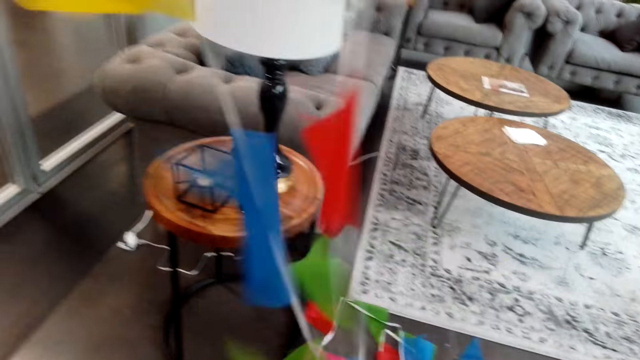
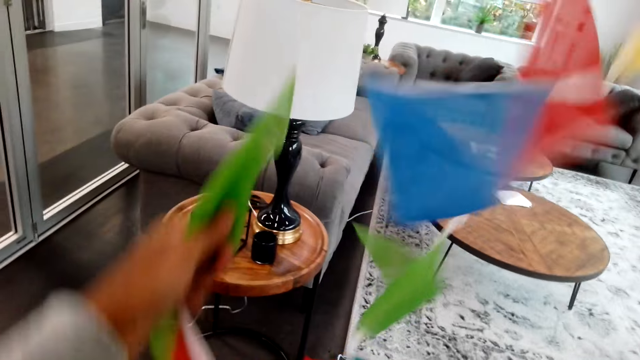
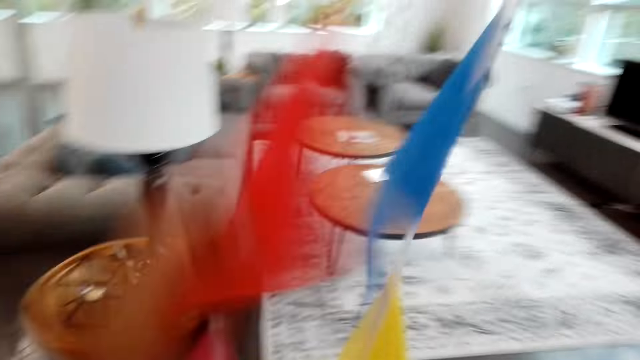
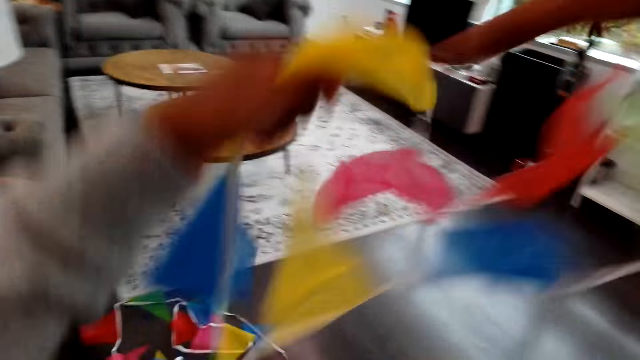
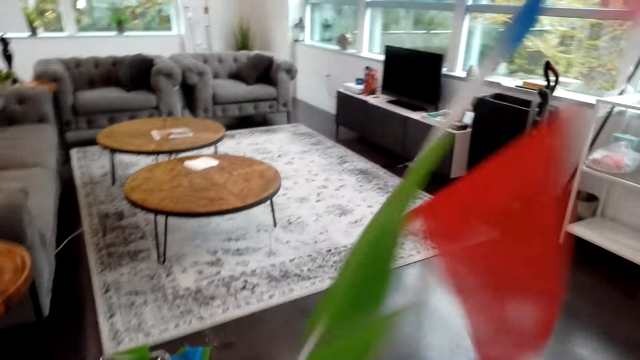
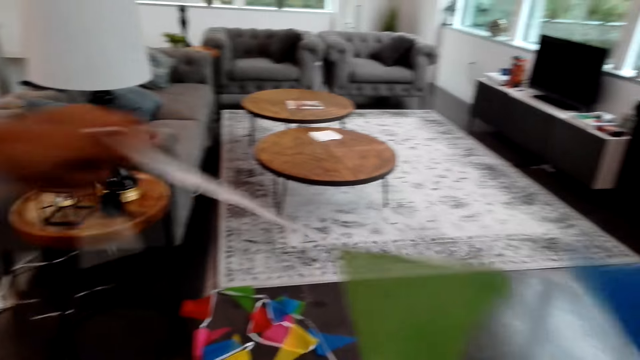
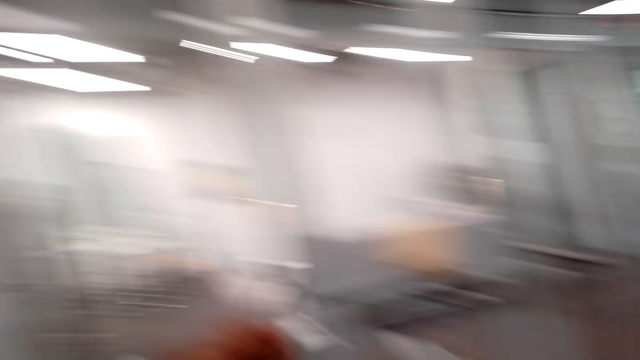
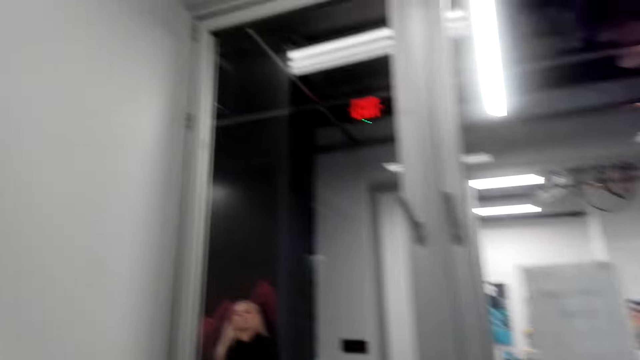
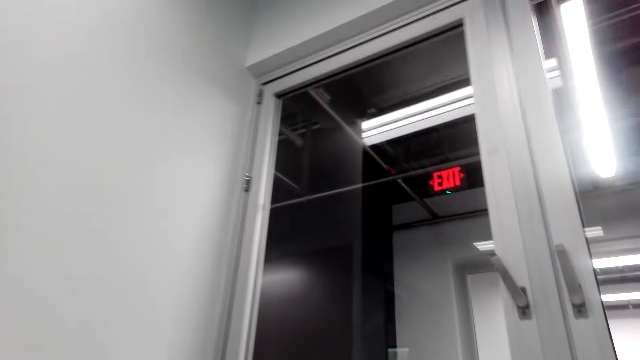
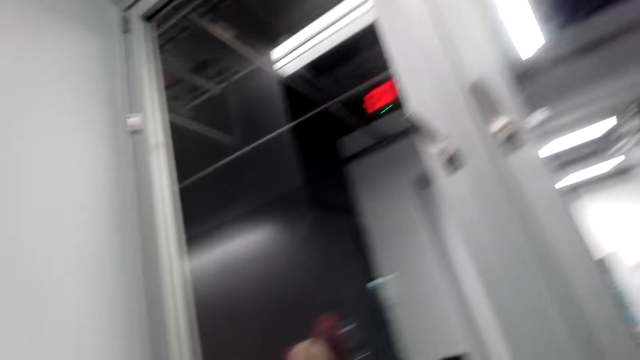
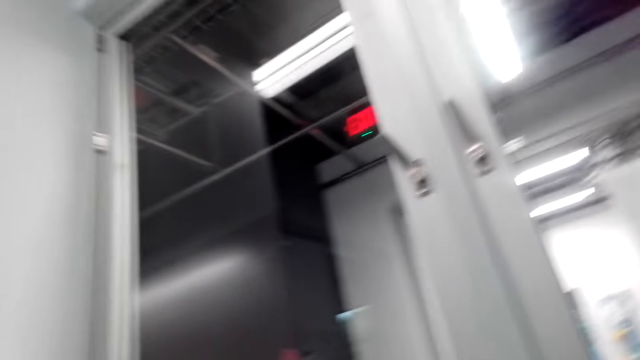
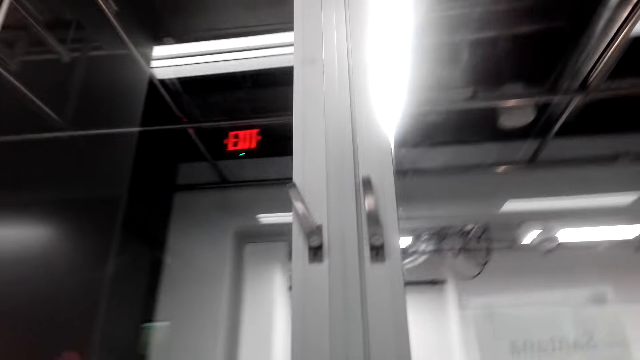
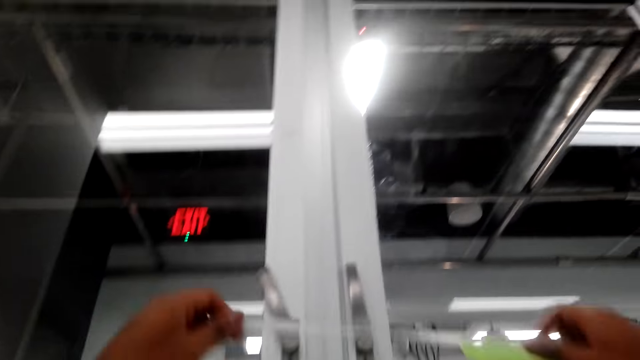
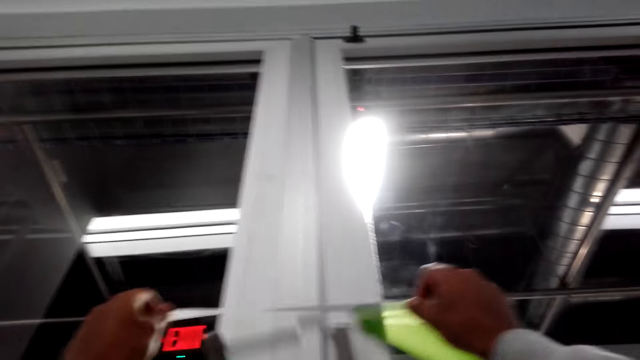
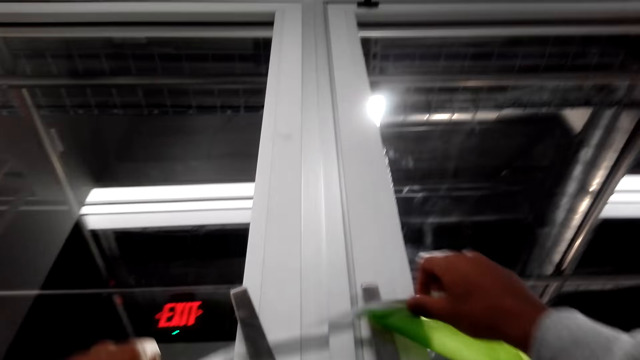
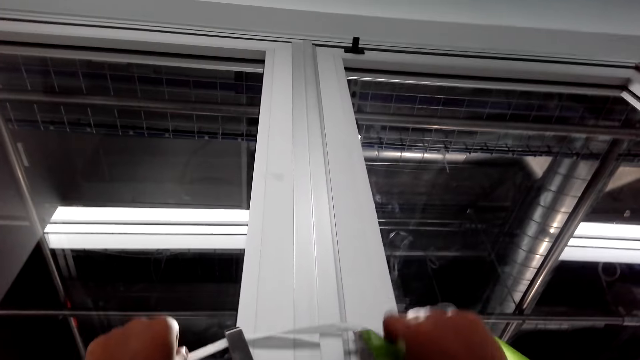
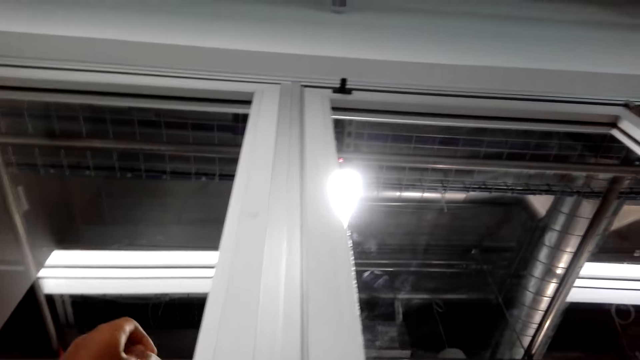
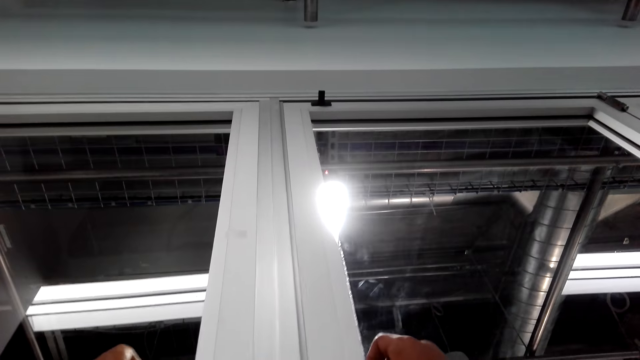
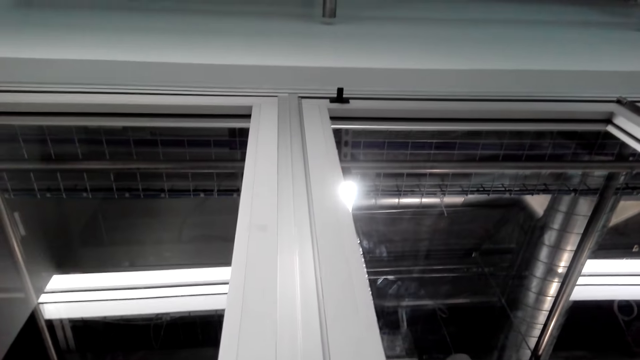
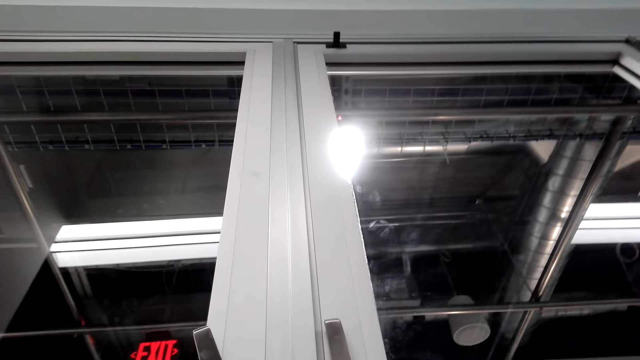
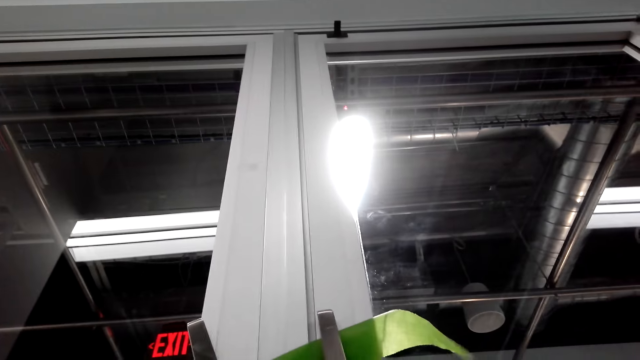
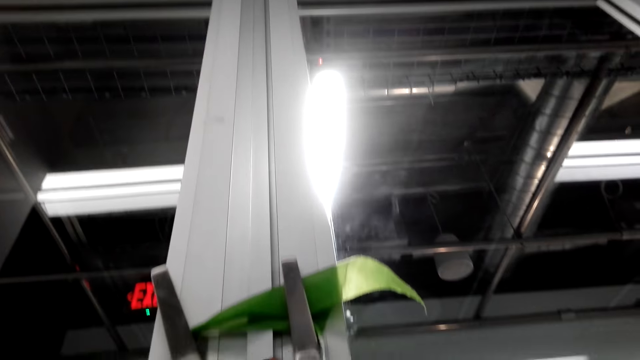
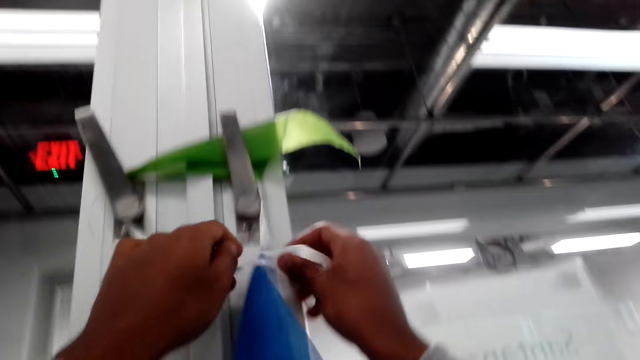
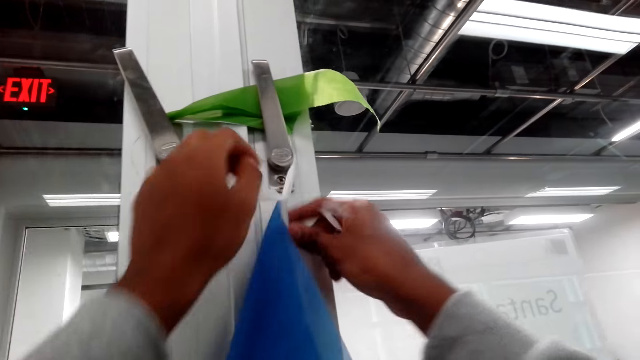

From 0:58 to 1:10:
The camera wearer hangs the decorative flags on the door handles.

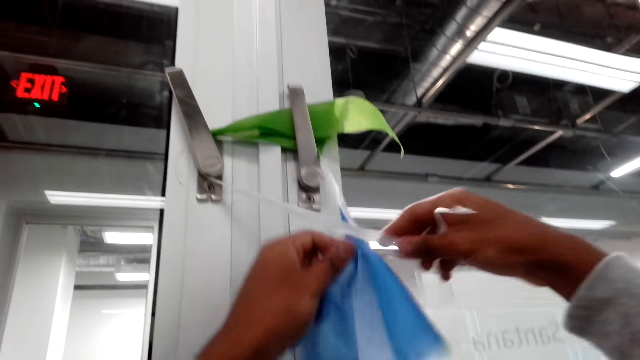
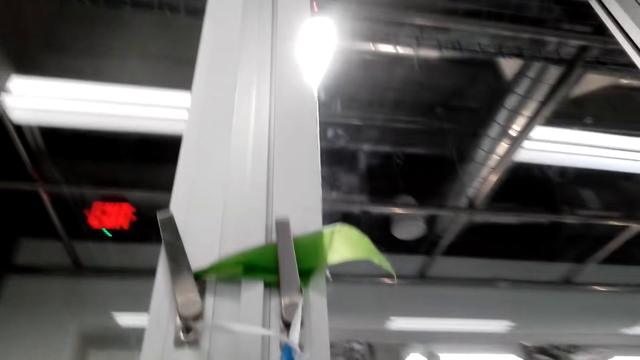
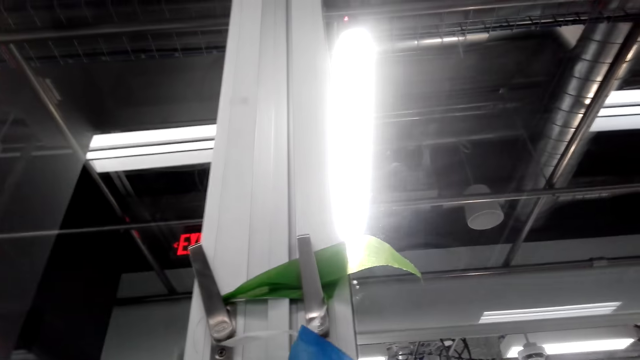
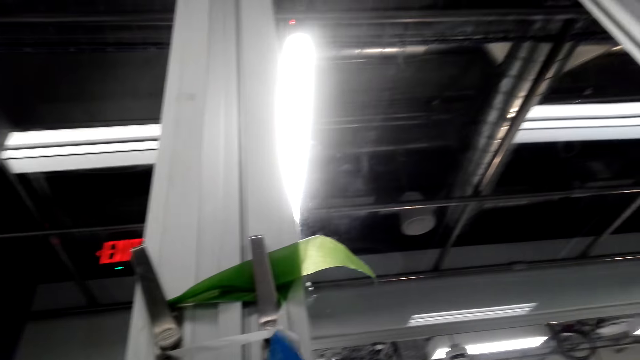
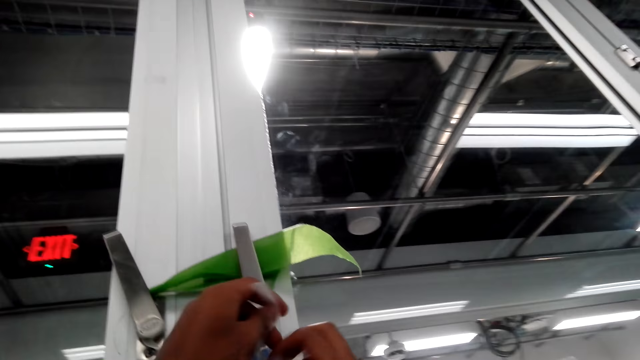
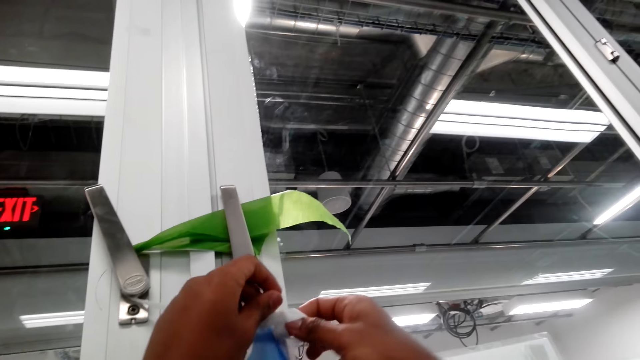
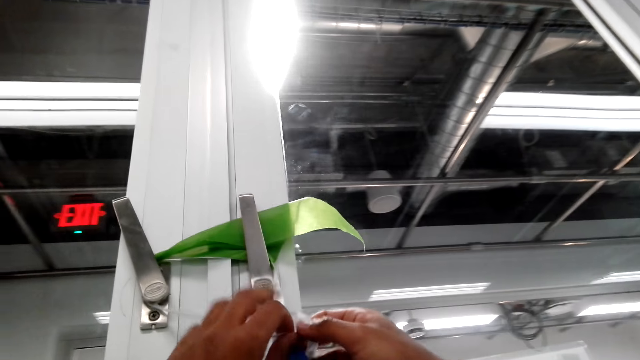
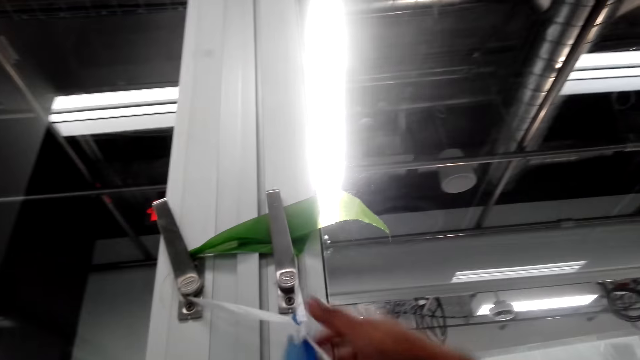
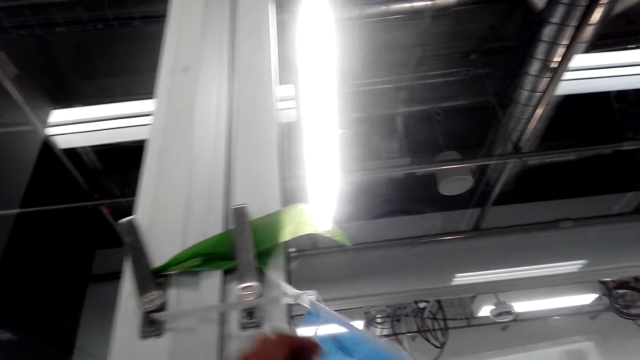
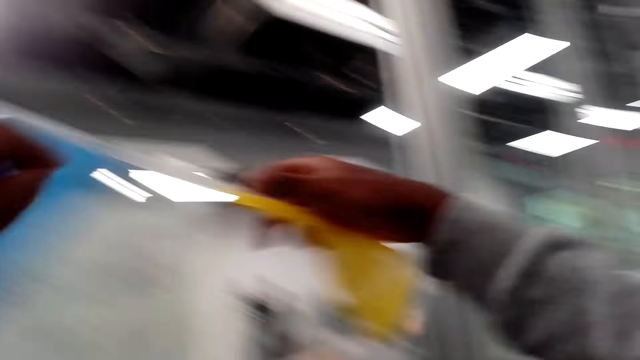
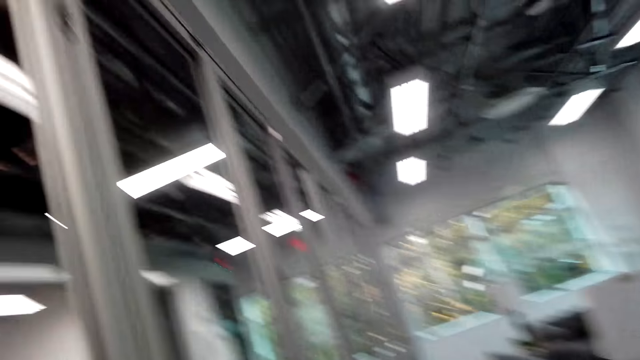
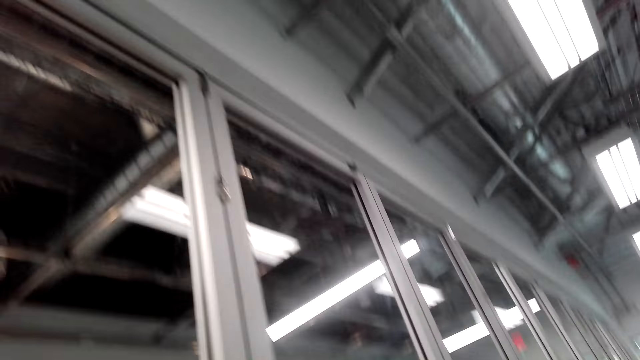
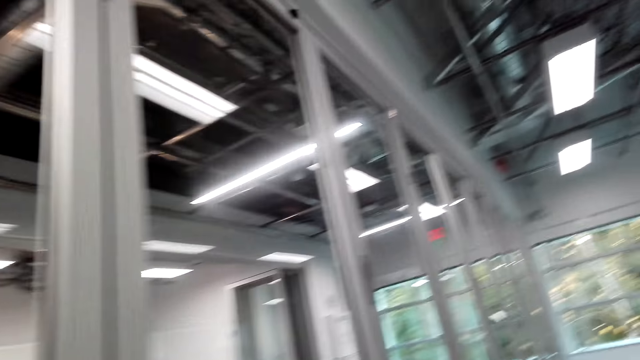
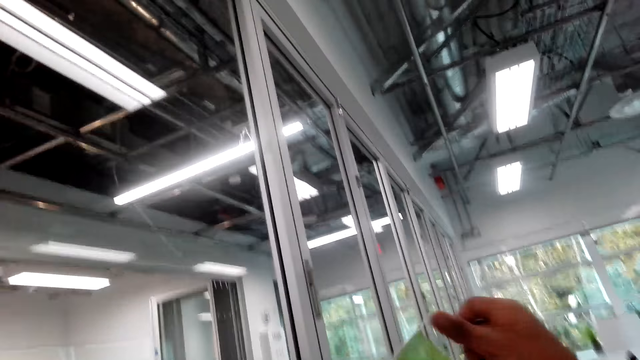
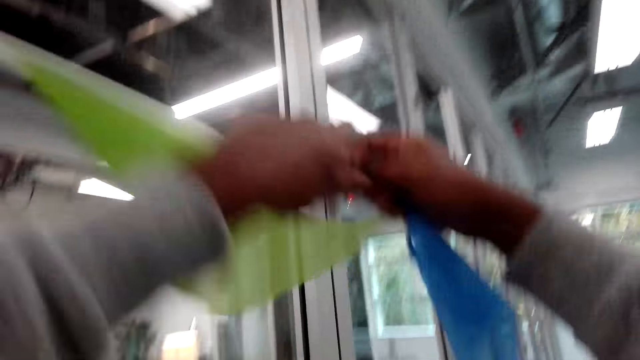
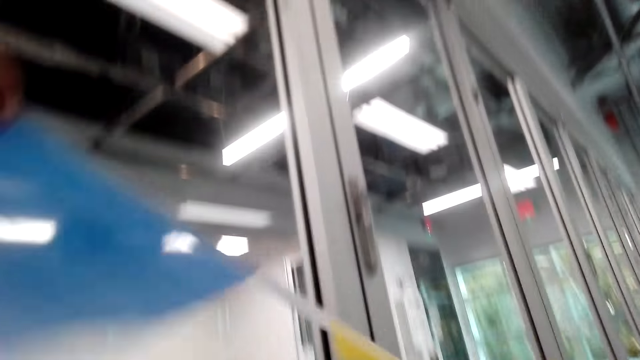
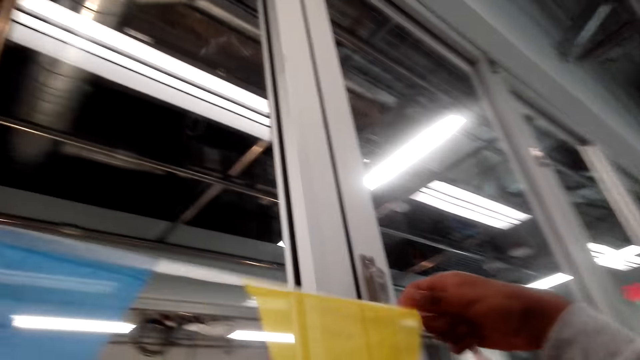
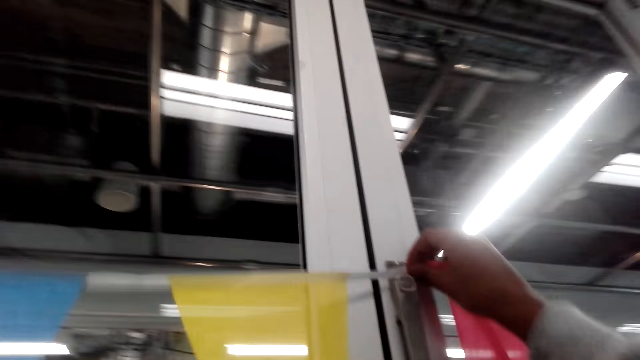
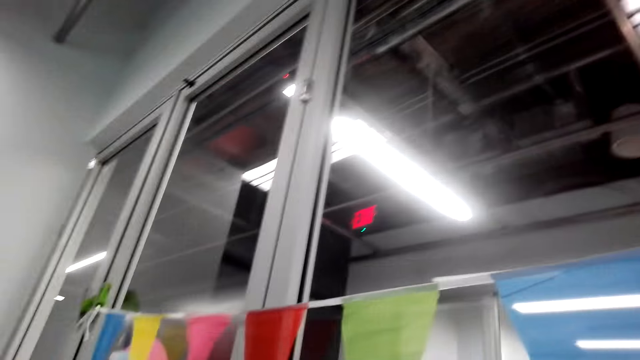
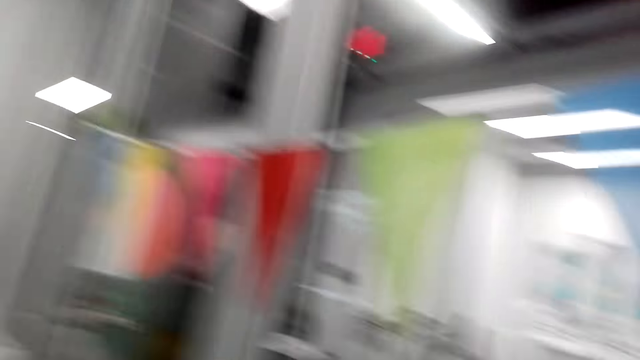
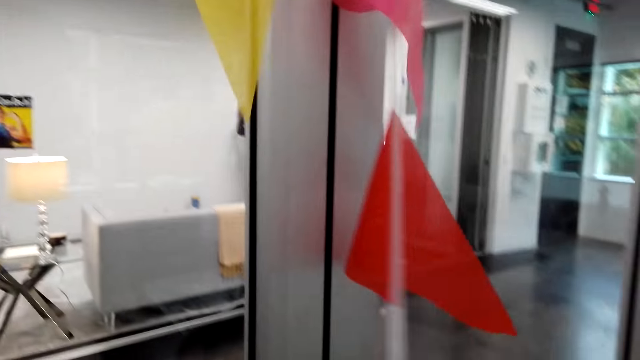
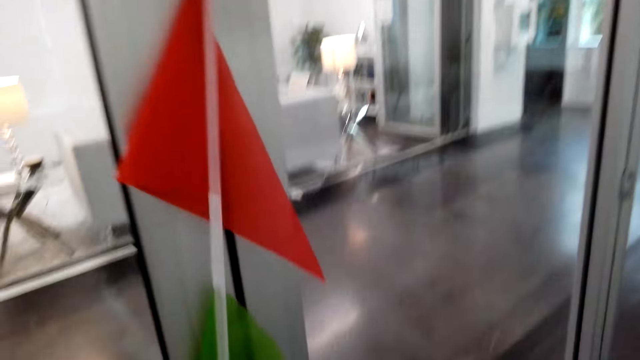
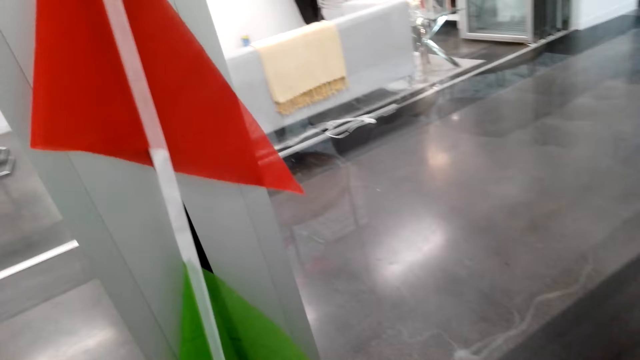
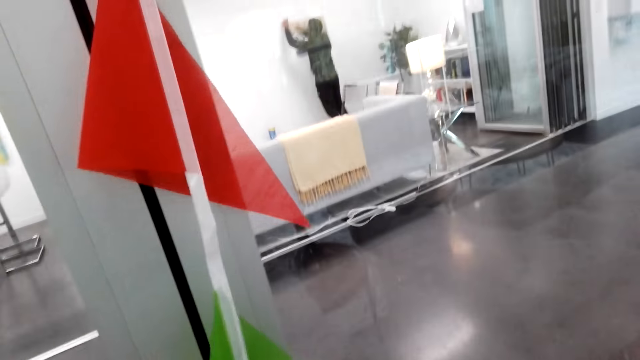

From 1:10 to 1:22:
The camera wearer ties the decorative flag on the door handle. They hang the decorative flags on the door handle. They look at the decorative flags.
